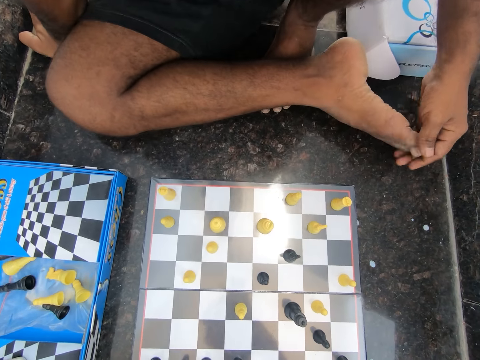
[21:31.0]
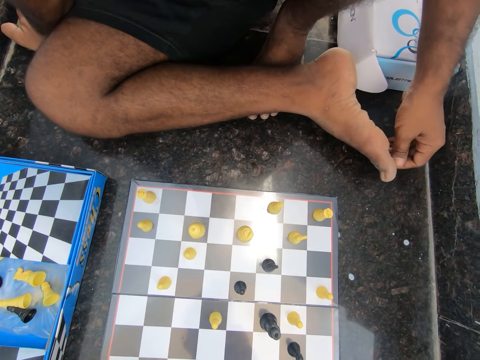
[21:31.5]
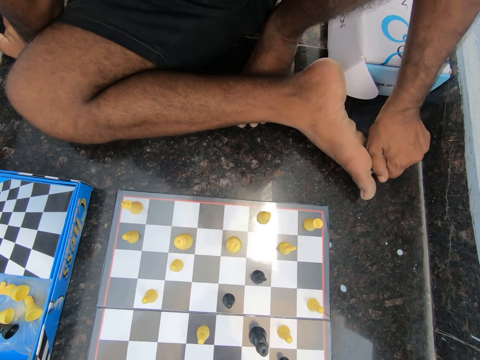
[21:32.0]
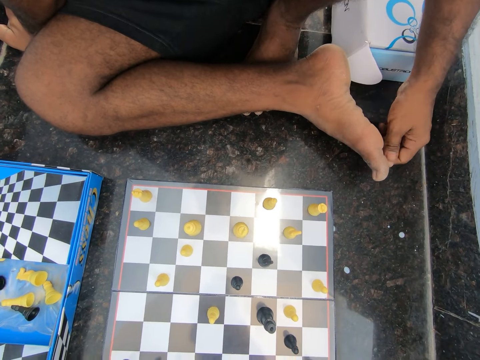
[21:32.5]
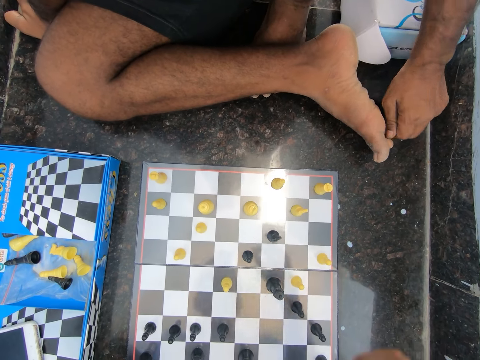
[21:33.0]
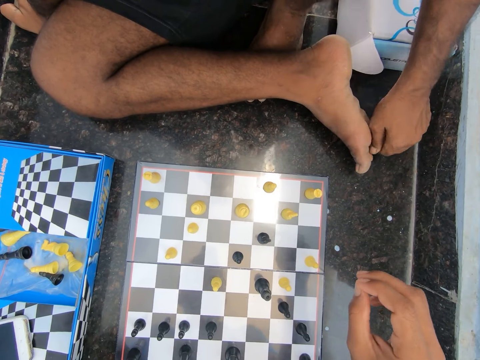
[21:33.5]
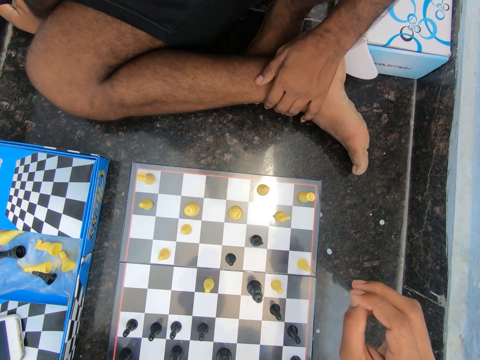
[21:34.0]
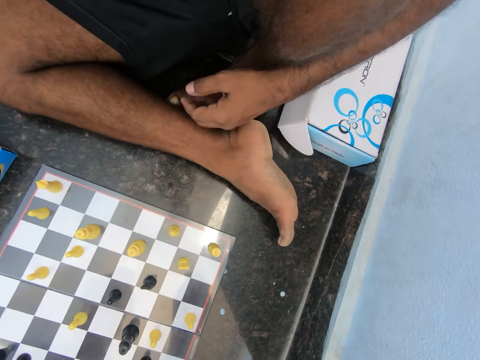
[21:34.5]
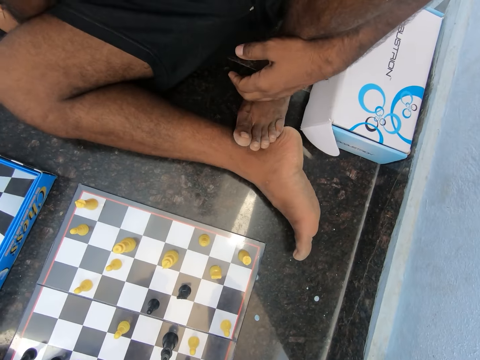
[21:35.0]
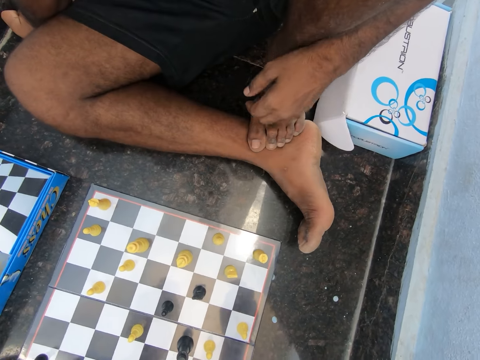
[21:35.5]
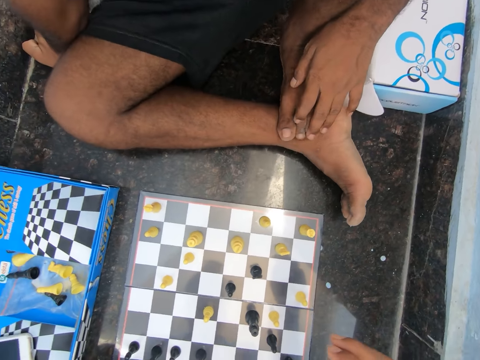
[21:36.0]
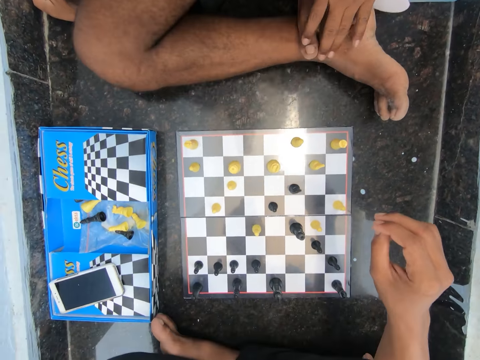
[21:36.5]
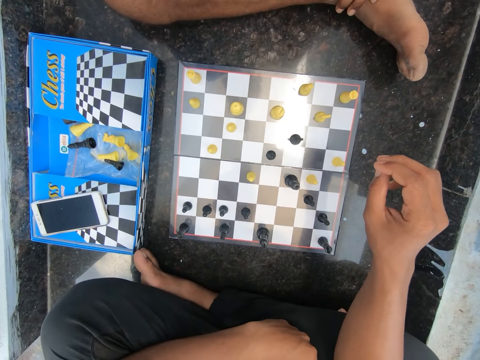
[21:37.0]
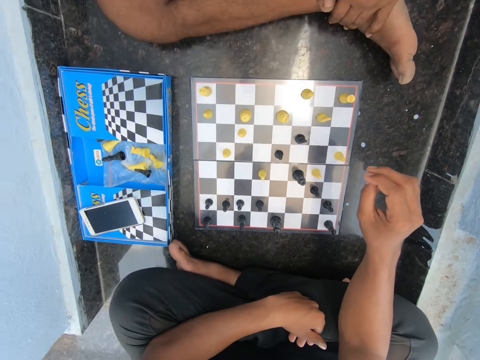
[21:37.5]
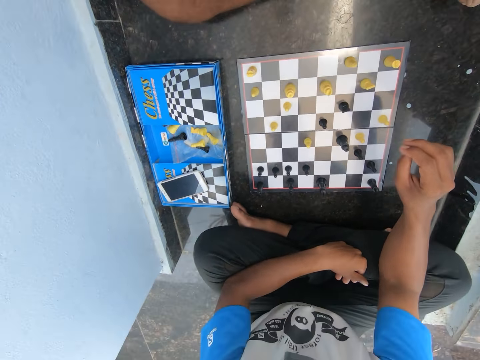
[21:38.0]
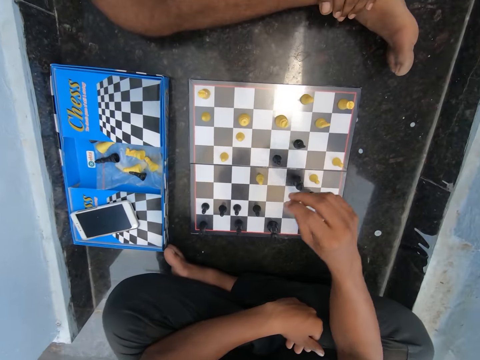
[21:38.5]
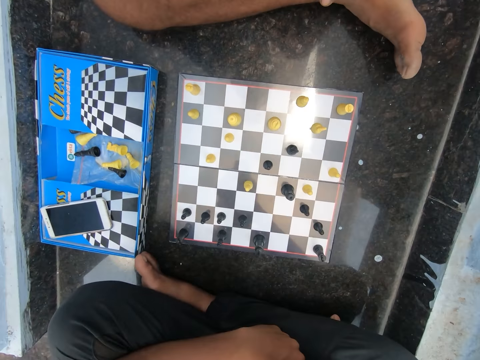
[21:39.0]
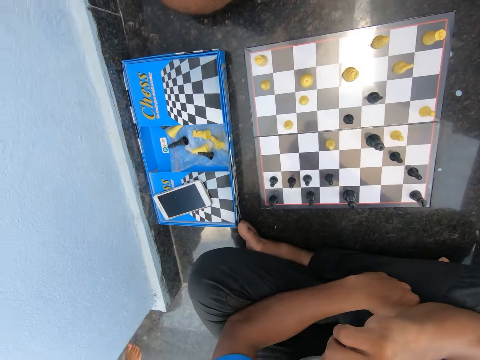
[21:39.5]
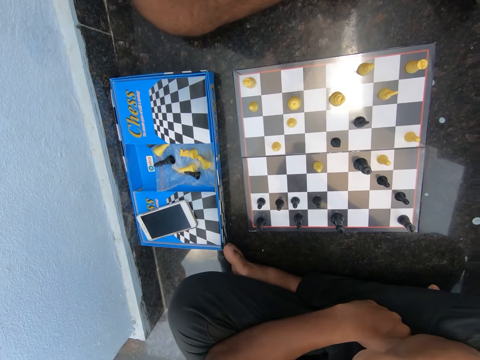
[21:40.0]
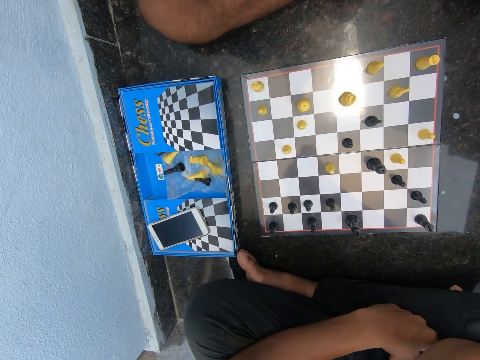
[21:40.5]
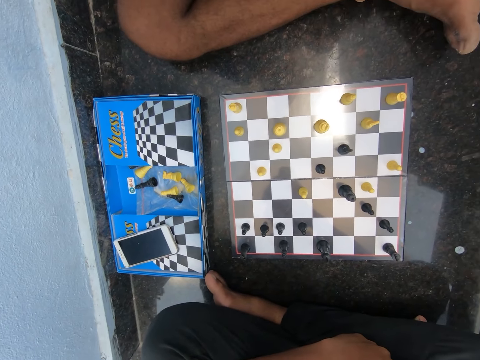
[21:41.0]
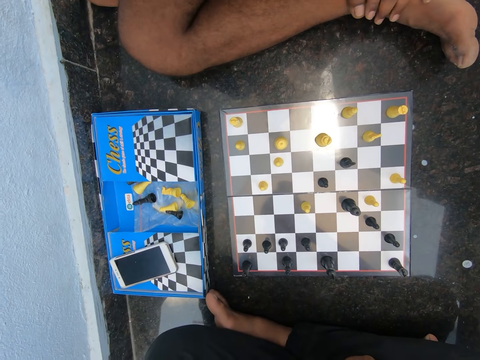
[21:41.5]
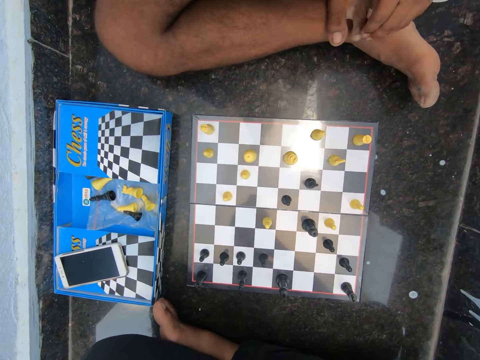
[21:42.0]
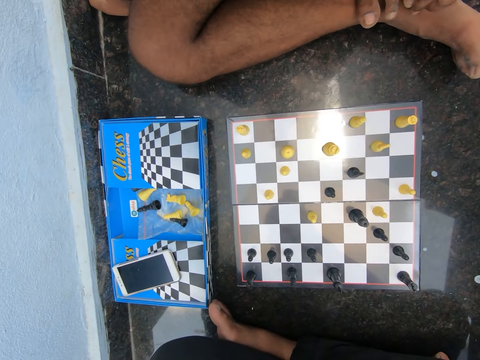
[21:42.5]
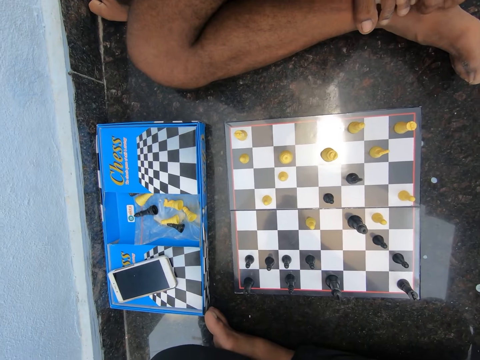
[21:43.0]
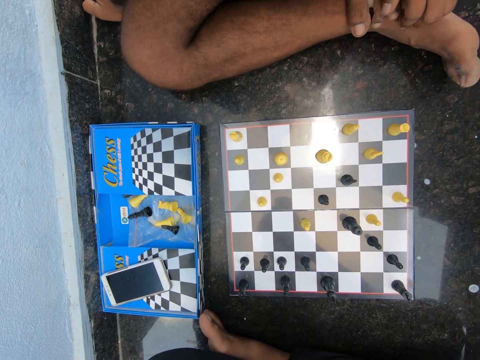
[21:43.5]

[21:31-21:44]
A man presses his toes. The man holds his leg, moves his leg and holds his toes. The camera wearer moves his hand.

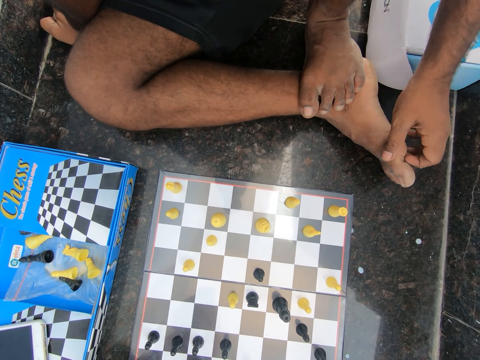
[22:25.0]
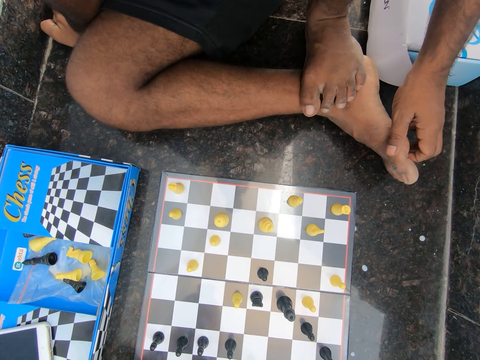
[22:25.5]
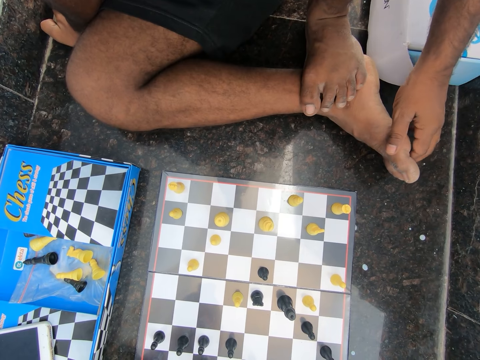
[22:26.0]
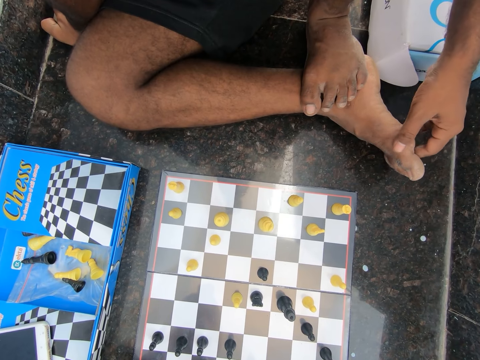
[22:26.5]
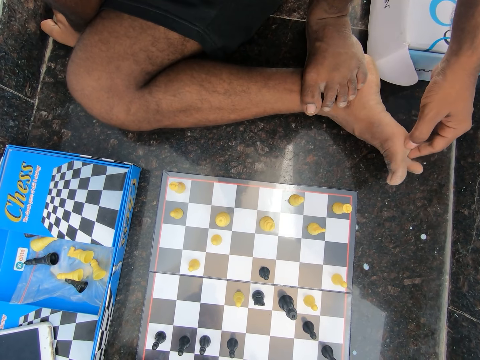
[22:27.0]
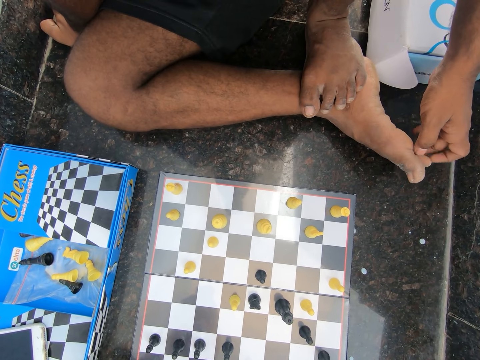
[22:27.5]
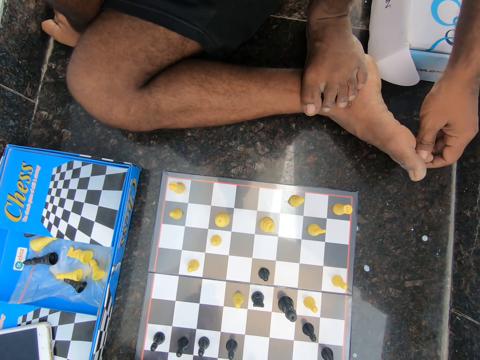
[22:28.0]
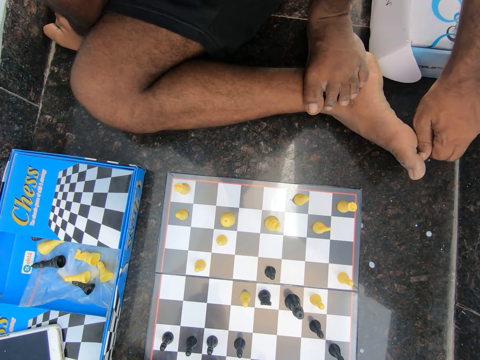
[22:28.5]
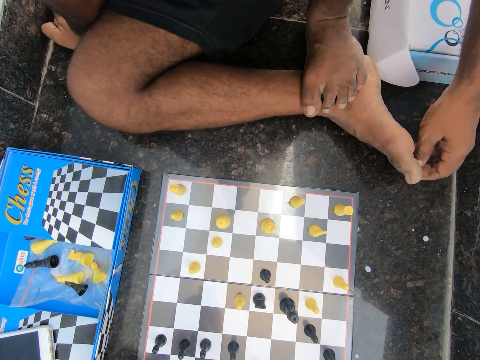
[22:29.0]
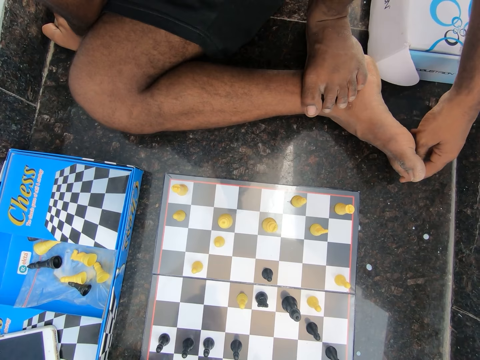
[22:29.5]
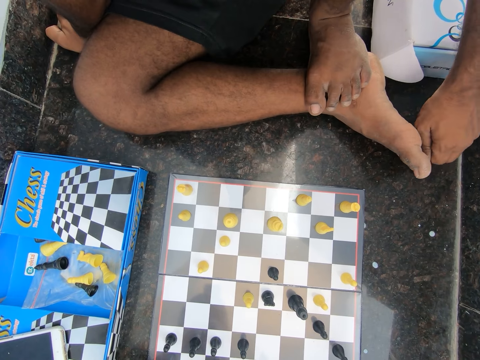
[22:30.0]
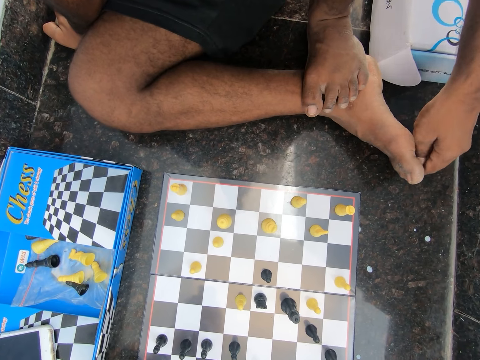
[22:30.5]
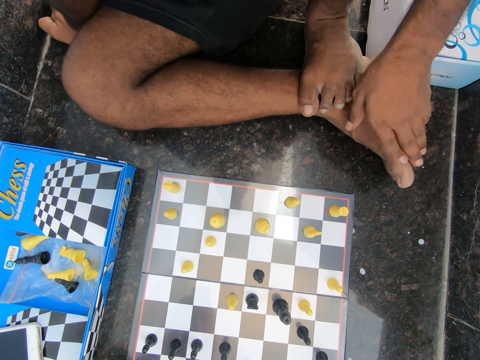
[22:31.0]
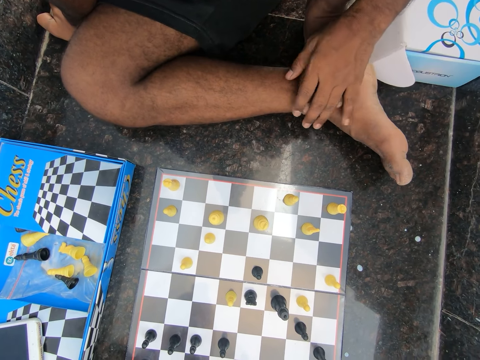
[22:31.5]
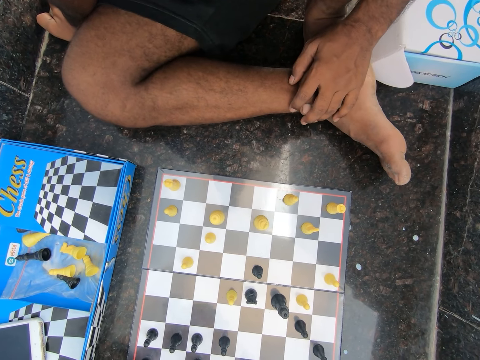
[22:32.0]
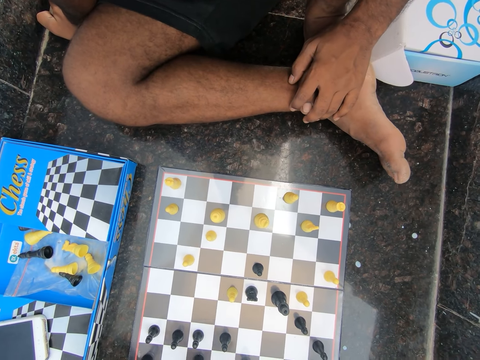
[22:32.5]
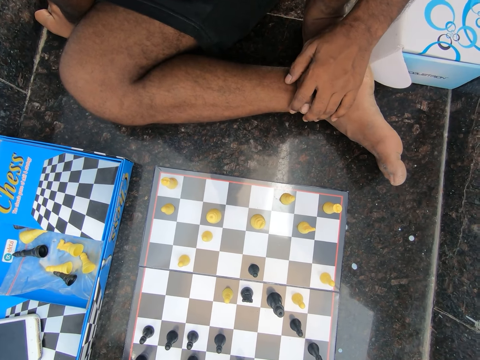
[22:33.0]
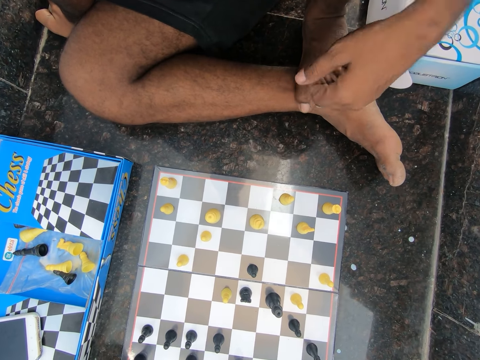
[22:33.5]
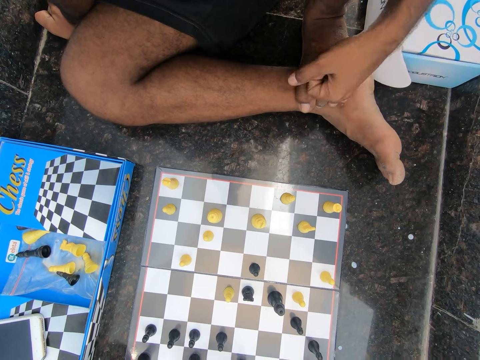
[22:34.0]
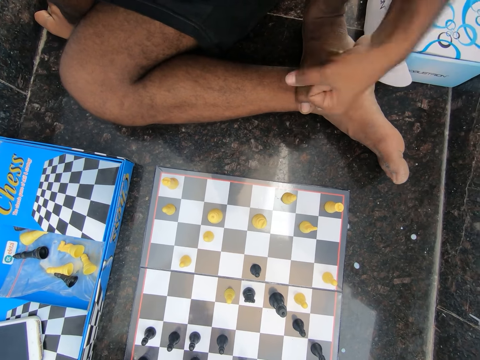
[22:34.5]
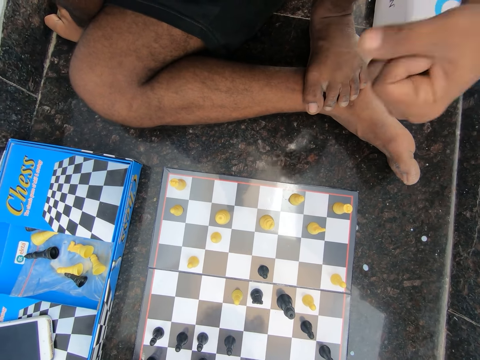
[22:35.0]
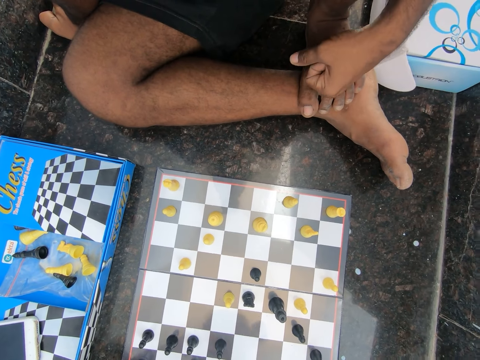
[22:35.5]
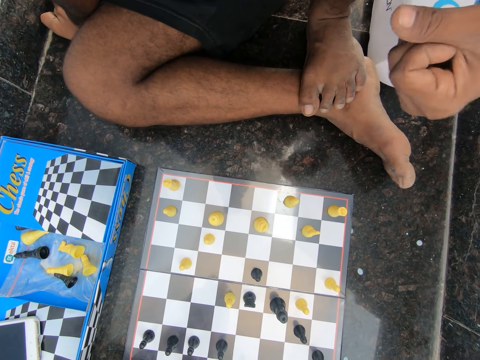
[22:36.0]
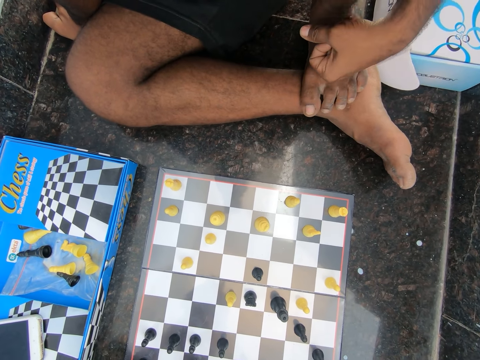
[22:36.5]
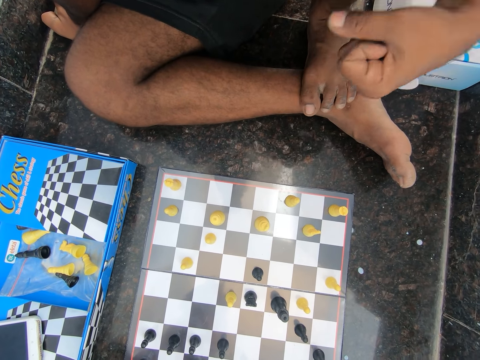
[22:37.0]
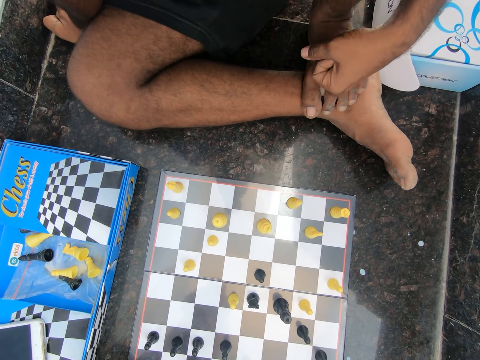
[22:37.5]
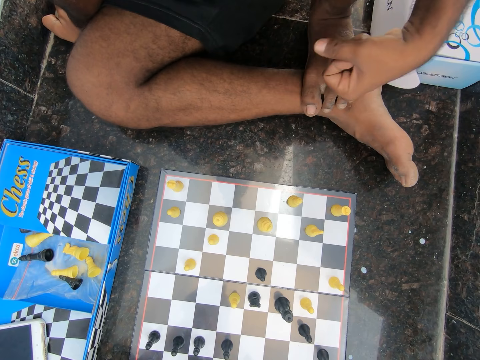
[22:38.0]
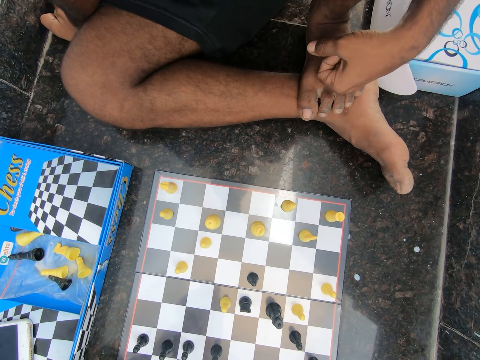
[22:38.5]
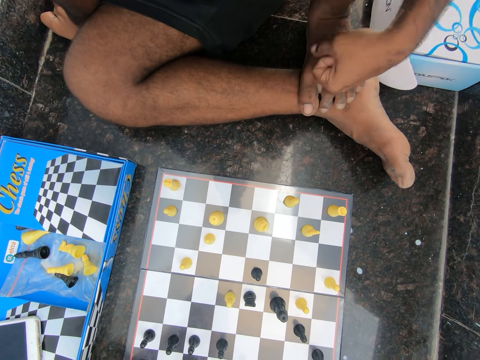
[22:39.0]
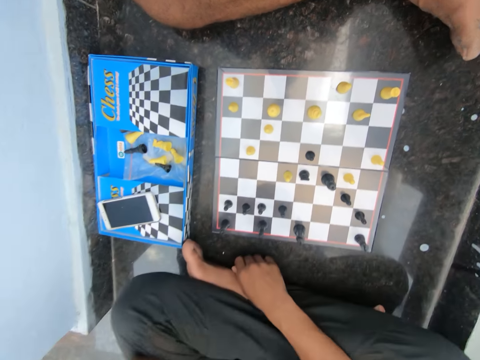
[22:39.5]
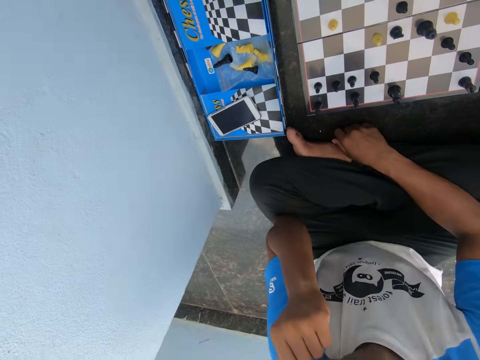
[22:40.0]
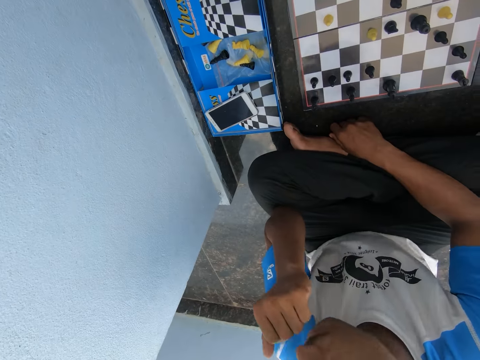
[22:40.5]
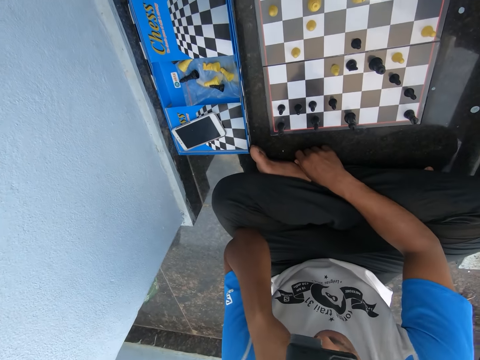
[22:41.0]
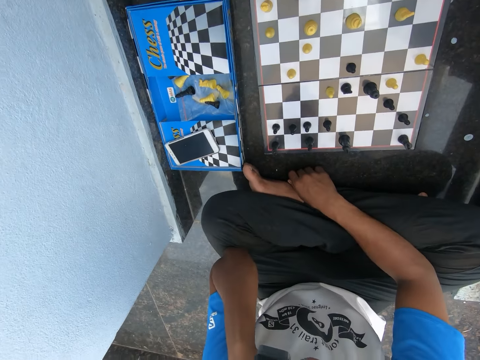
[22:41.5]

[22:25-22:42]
A man touches his toe. The man brushes his feet and holds his feet. The man places his left hand on his left leg. The man hits his feet. The man hits his left leg with his left hand. The camera wearer discusses with another man from the room. He touches his face with his hand.
